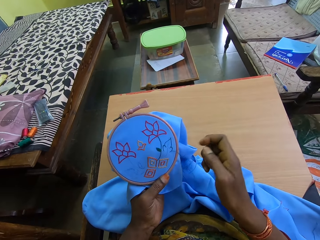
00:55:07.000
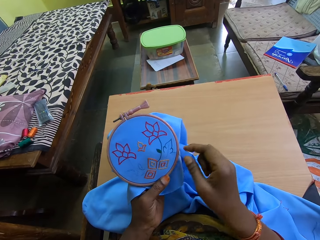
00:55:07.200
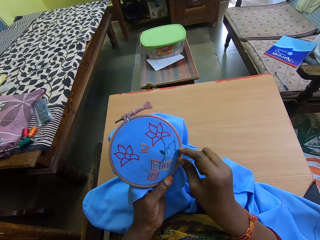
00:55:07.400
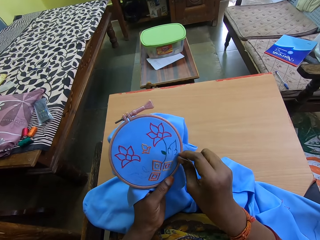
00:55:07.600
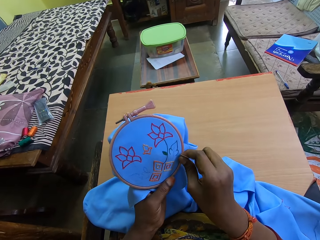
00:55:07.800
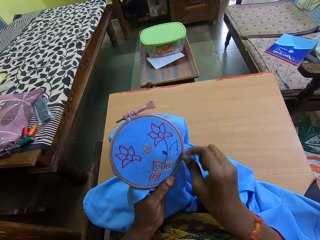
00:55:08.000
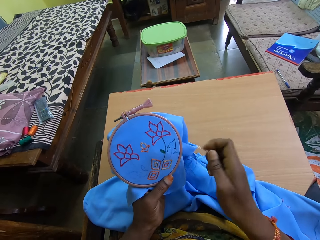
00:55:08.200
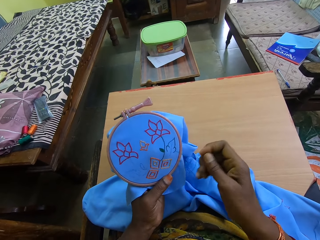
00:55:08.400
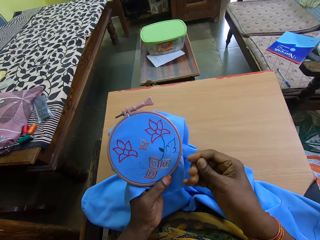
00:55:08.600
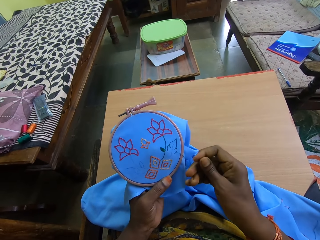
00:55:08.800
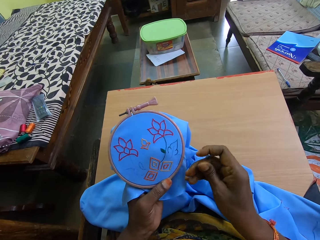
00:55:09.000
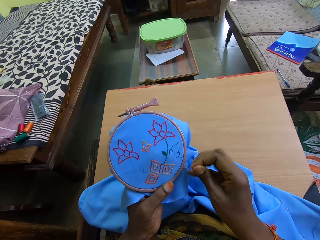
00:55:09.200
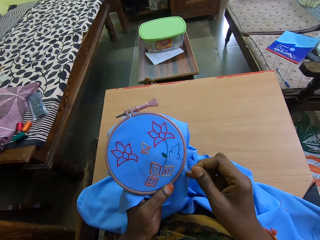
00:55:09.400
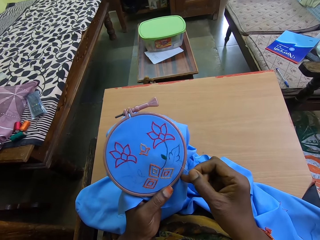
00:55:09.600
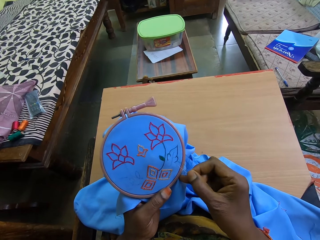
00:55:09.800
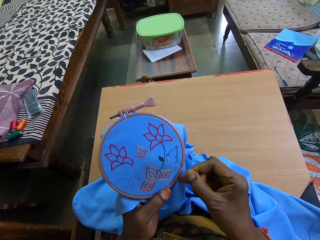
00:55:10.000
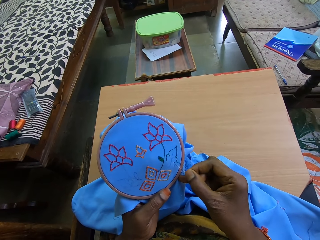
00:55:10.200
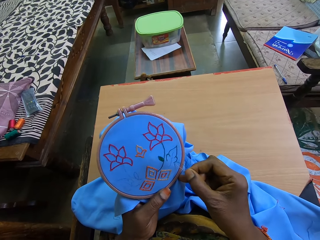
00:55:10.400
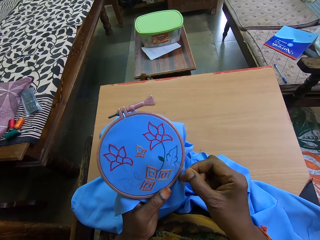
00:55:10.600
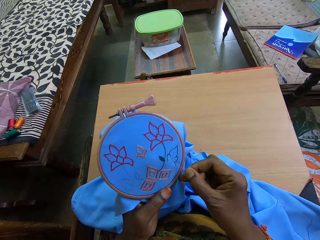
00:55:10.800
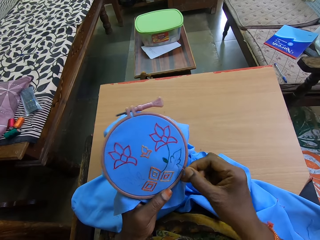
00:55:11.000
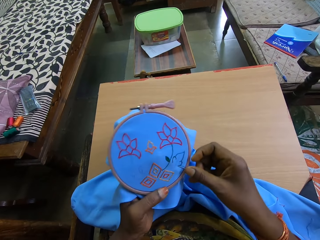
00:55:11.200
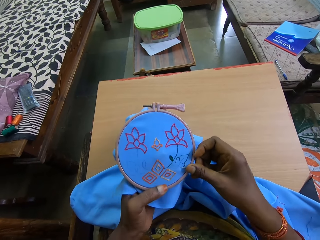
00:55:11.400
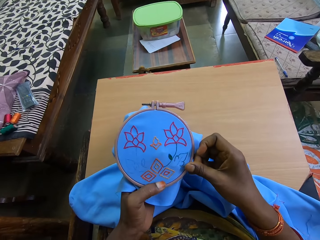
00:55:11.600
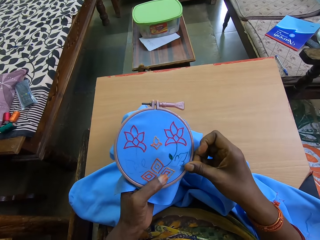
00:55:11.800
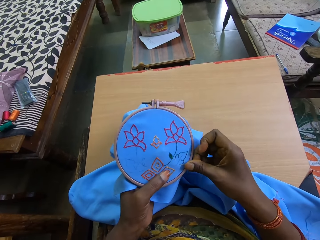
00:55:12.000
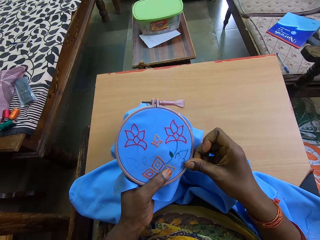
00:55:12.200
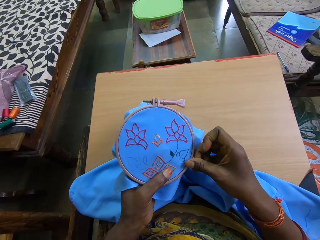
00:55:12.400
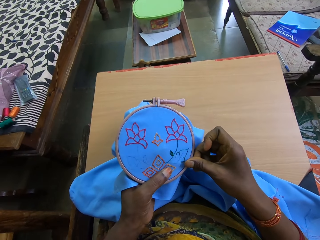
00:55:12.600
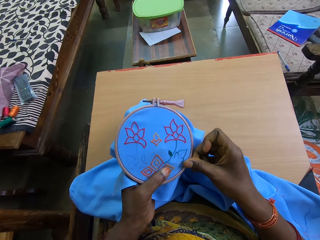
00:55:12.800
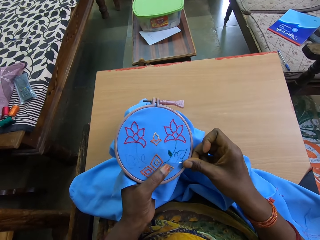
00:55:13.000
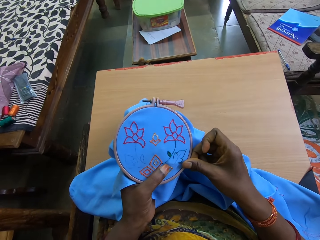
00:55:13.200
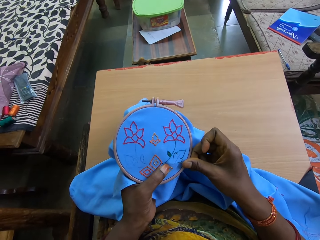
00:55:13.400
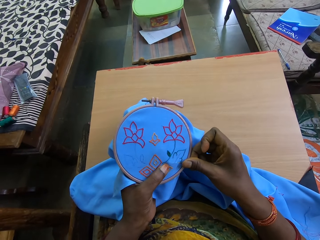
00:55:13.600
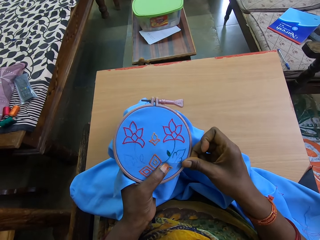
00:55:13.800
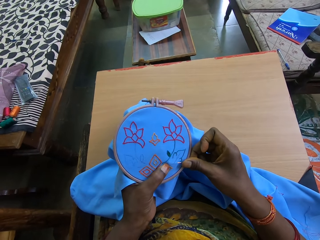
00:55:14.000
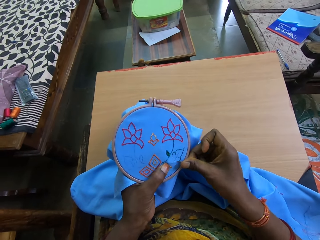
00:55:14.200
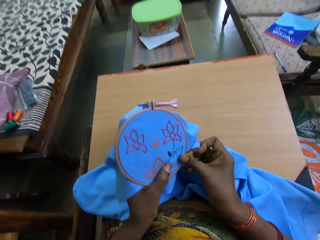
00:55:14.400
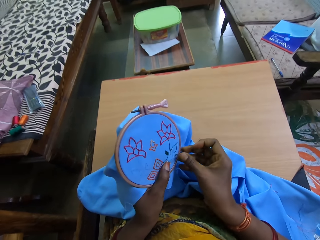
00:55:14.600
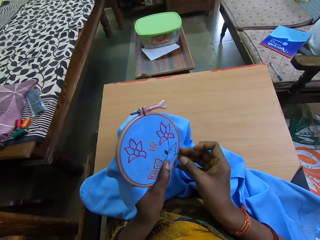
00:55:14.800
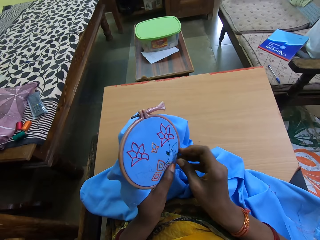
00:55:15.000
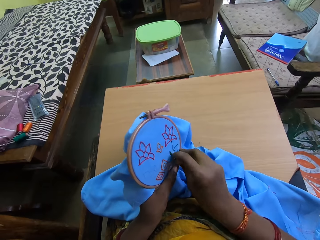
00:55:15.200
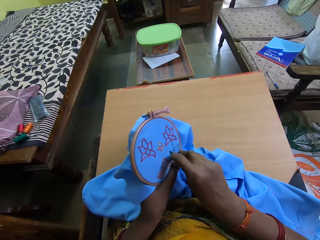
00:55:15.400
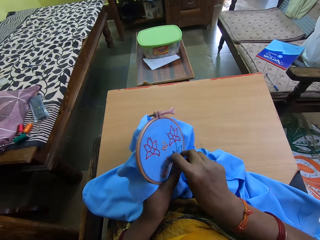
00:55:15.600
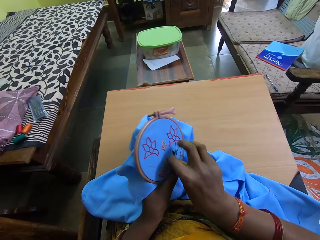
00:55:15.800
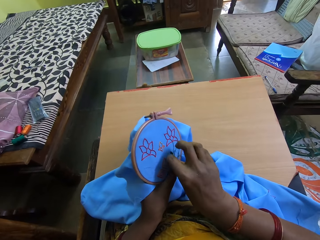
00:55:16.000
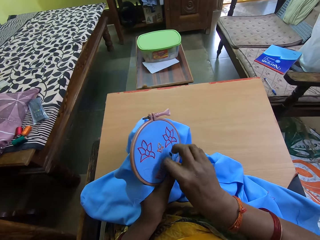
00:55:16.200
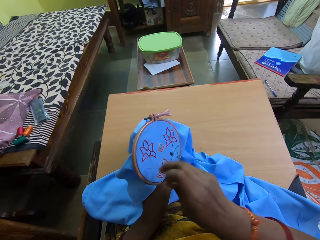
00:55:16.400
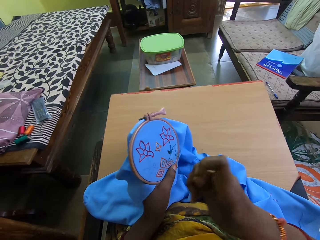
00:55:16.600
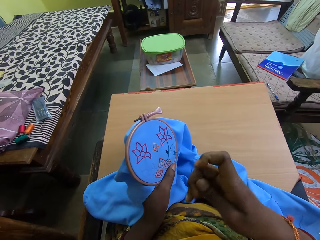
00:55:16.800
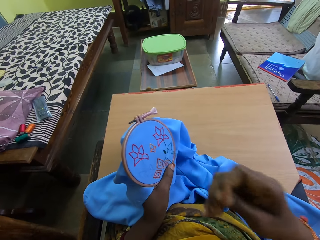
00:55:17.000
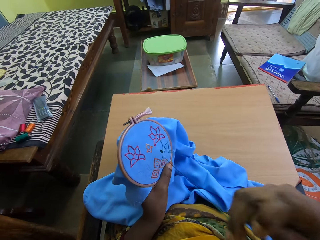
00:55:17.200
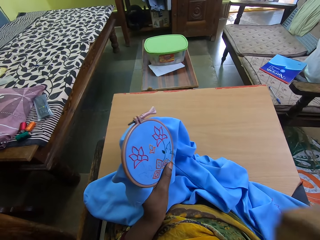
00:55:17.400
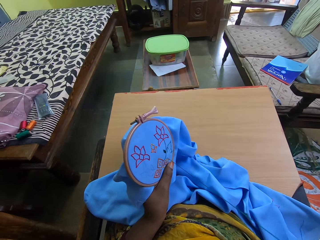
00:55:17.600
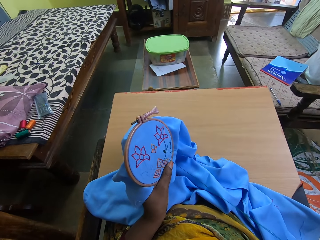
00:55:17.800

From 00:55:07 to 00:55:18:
The camera wearer sews the embroidery with the needle and the thread in her right hand.

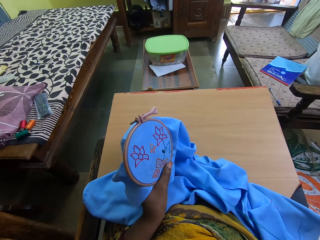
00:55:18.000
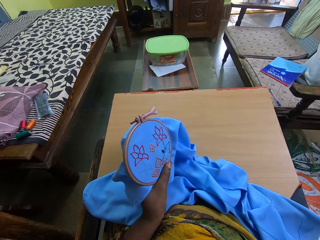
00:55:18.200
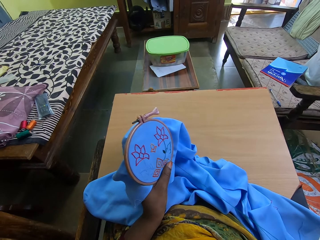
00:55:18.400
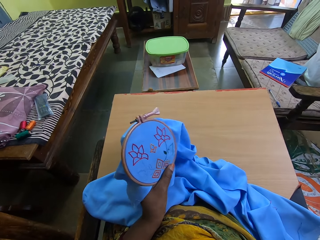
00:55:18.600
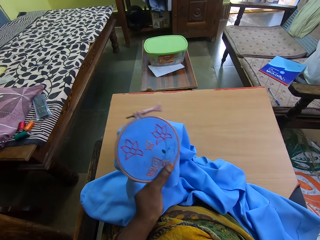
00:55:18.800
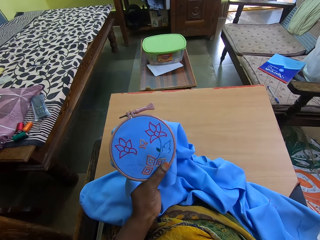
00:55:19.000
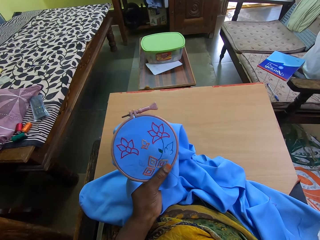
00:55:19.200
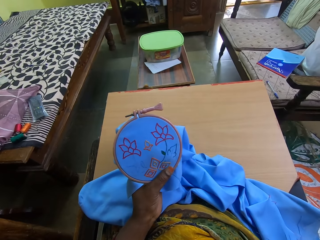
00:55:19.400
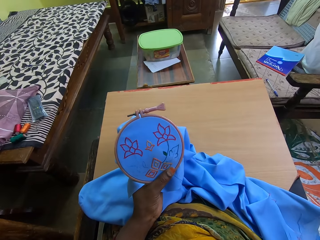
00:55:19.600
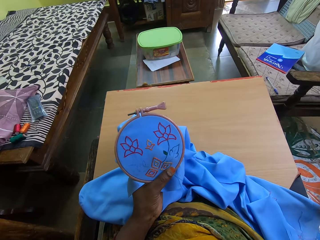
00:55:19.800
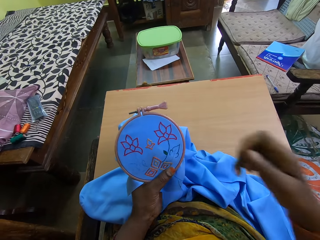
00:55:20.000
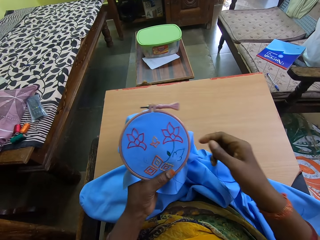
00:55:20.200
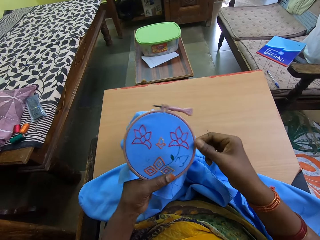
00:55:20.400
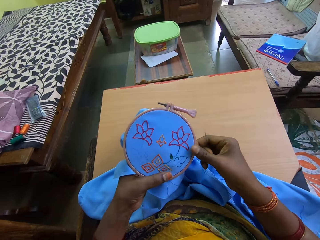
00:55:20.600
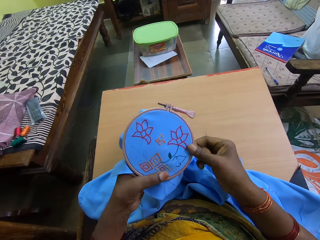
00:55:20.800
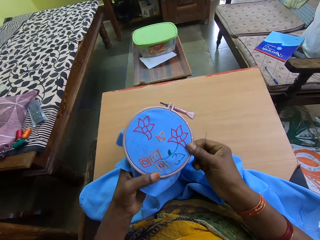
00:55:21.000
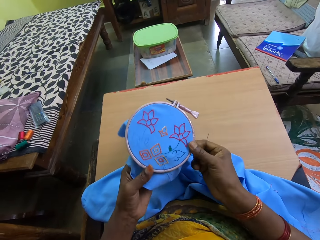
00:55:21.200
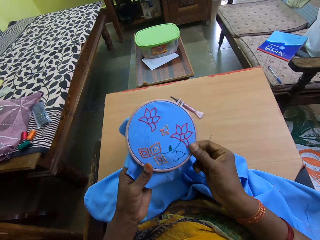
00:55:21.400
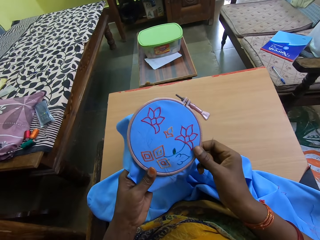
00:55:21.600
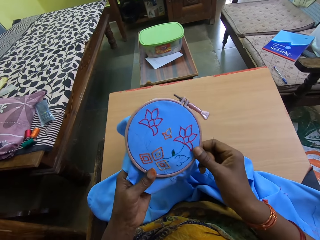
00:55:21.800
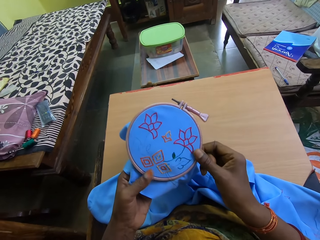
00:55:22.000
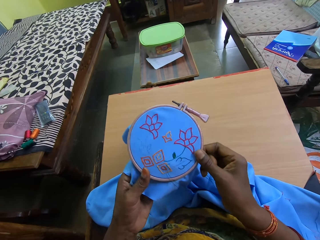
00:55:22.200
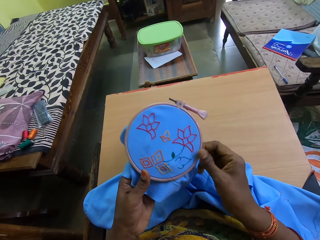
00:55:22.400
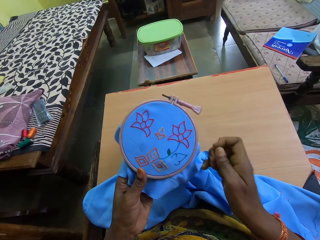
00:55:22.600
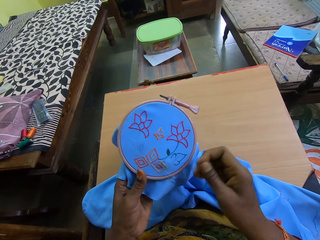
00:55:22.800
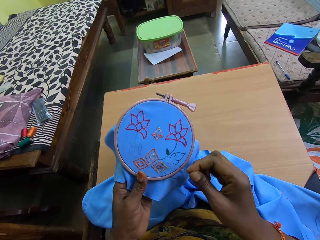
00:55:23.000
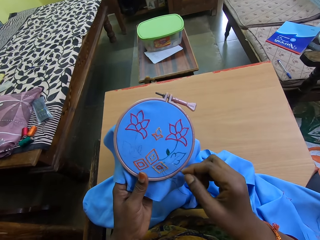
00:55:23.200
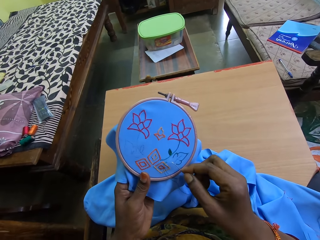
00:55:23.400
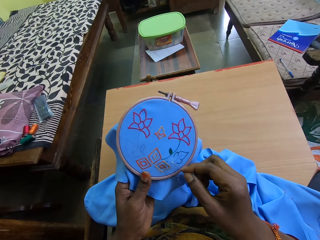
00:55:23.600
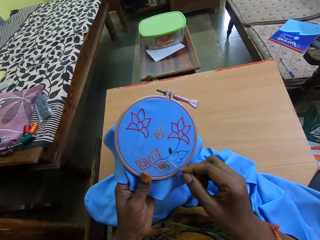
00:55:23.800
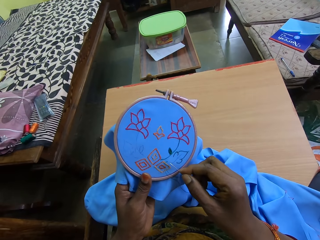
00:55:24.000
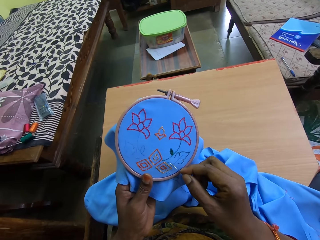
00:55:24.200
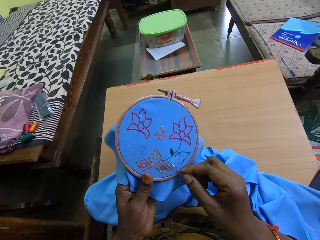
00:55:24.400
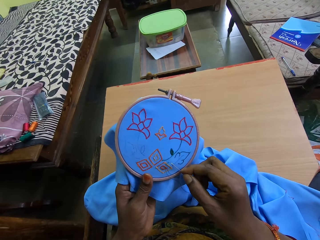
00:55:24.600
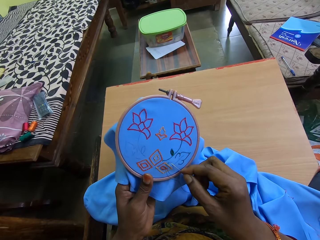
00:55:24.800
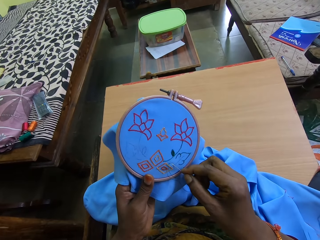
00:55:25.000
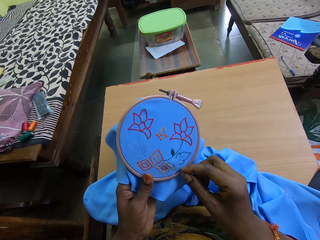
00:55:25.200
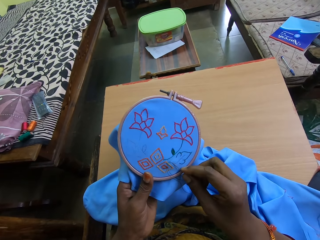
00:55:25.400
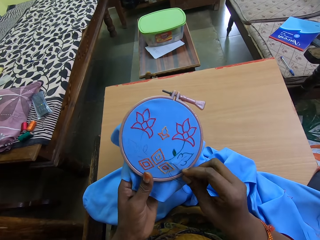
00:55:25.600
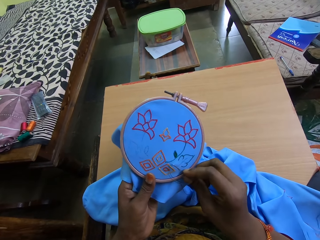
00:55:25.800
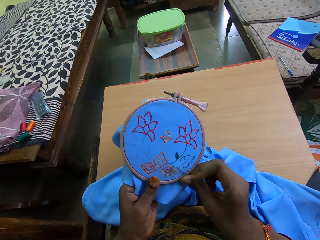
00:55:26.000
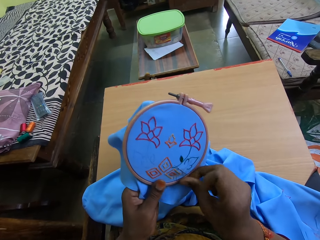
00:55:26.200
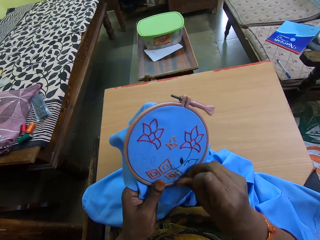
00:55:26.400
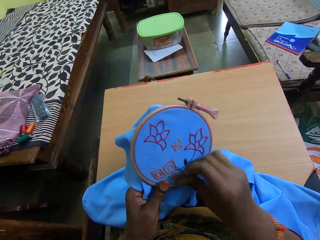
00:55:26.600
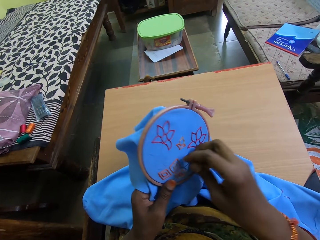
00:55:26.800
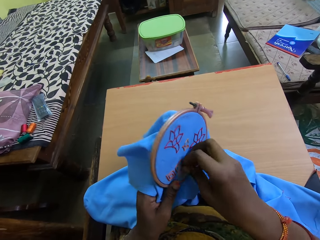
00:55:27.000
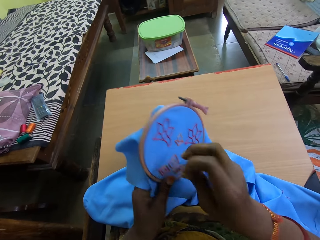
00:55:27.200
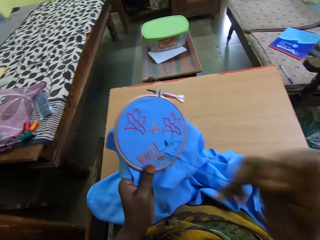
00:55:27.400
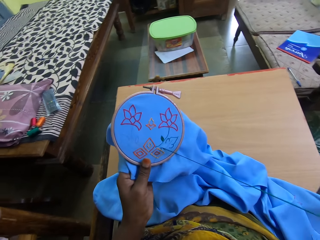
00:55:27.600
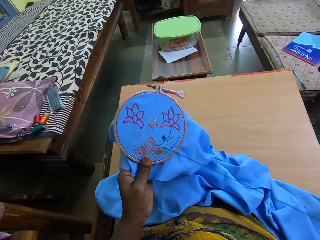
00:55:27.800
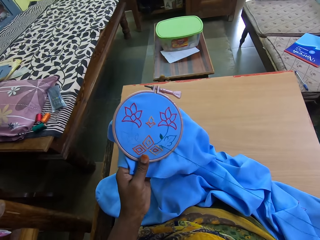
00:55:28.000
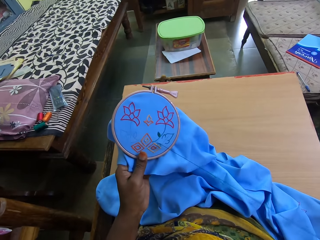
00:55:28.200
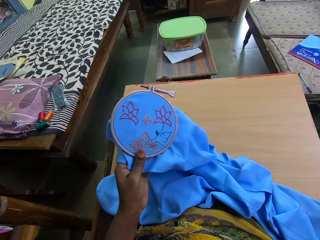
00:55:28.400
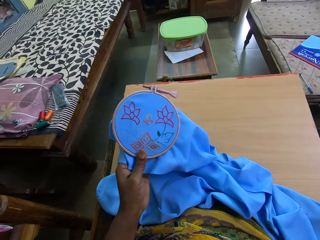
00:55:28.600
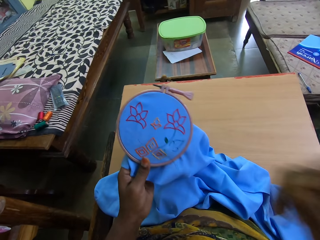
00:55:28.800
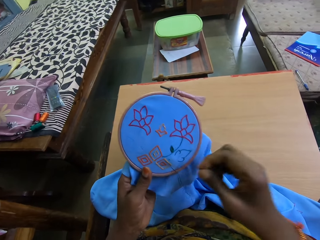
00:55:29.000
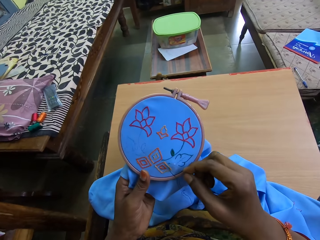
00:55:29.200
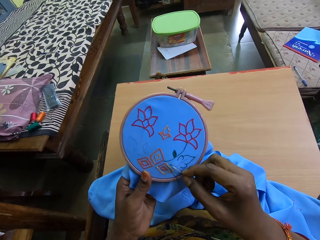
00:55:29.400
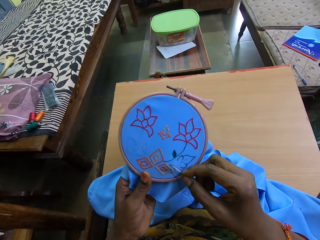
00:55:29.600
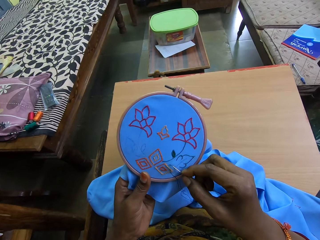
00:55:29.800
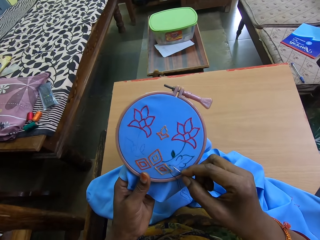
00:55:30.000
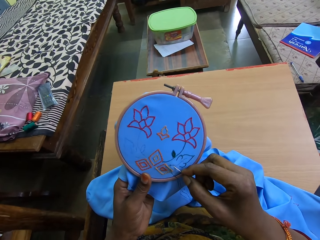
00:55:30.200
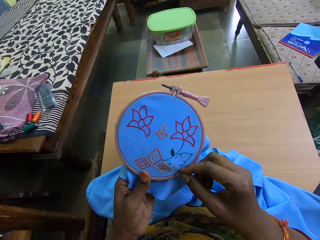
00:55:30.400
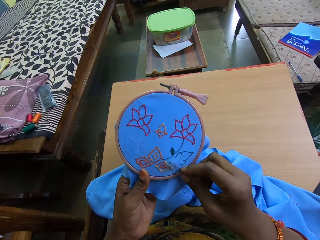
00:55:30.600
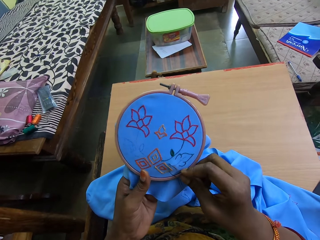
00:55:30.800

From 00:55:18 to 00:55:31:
The camera wearer holds the fabric with both hands. They knit a pattern on the fabric.
